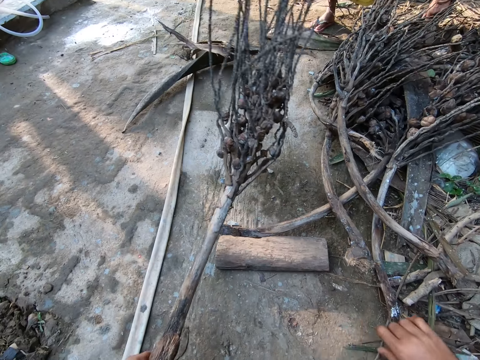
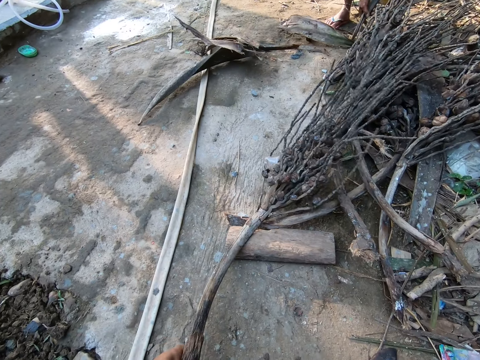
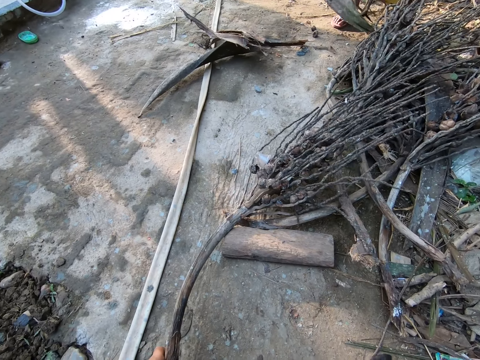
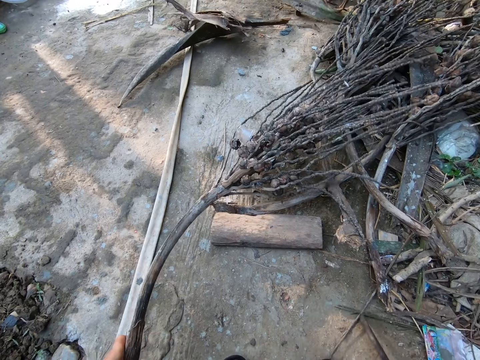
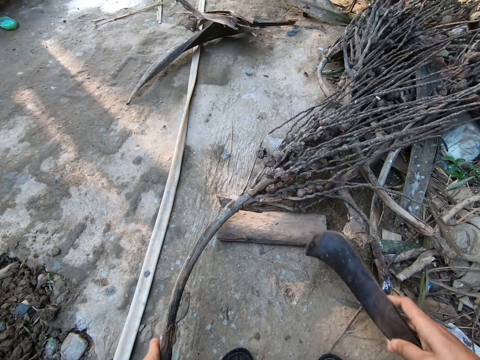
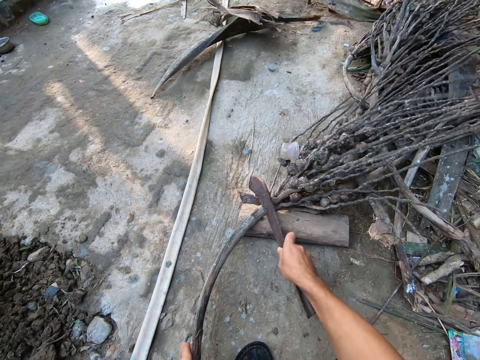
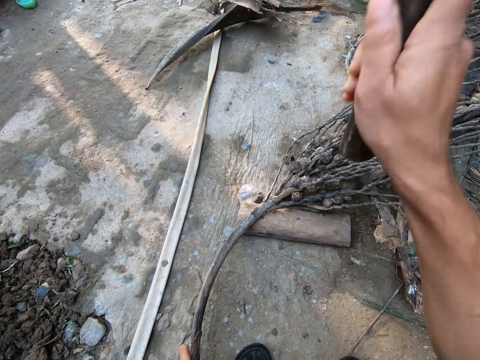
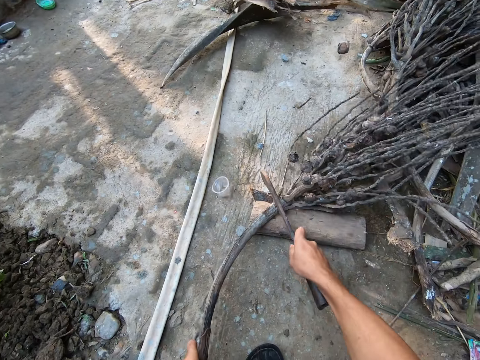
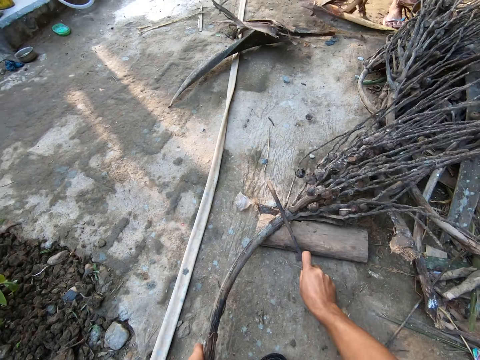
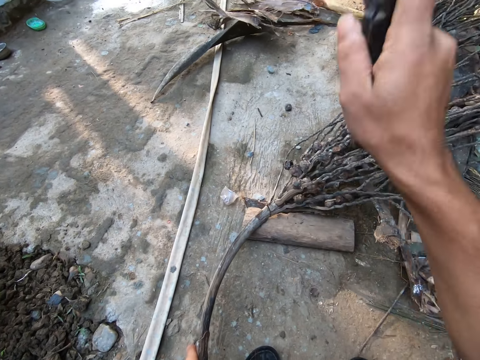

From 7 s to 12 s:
The camera wearer puts the kernel stem on the cutting block with his left hand. He picks up a pruning knife from the floor with his right hand. He cuts off the stem of the palm kernel with the pruning knife in his right hand. The woman drops the leaf on the floor.

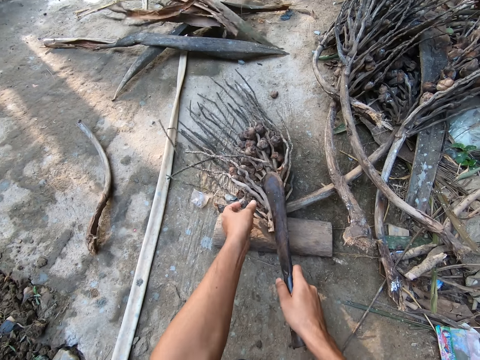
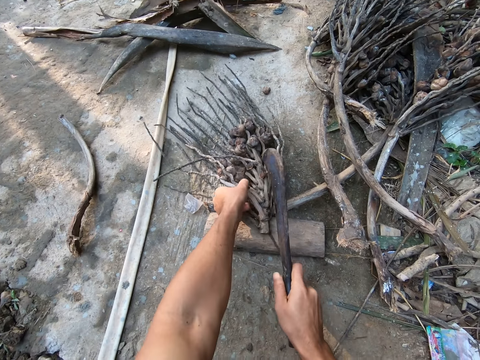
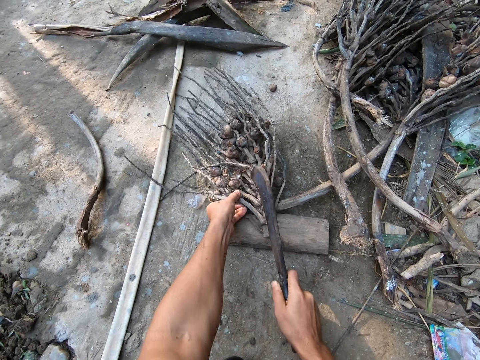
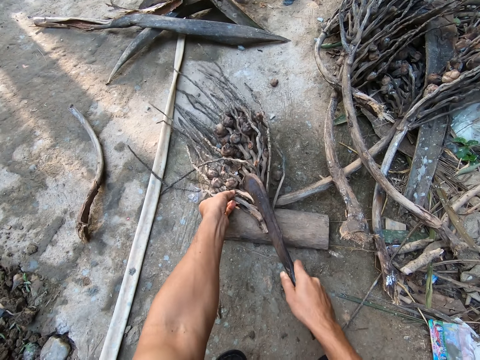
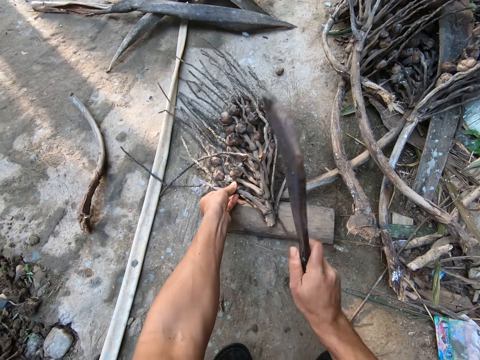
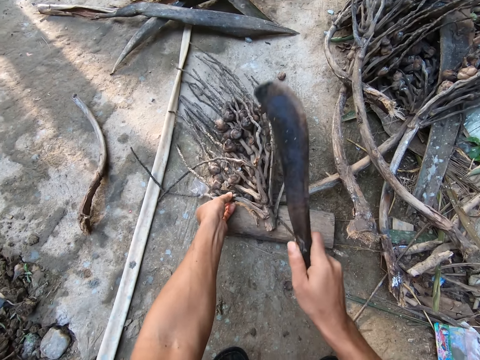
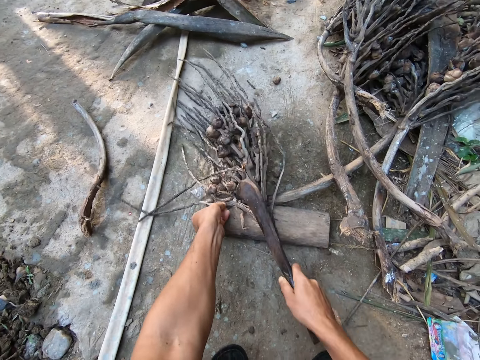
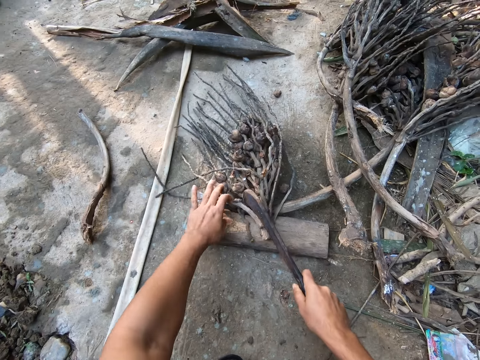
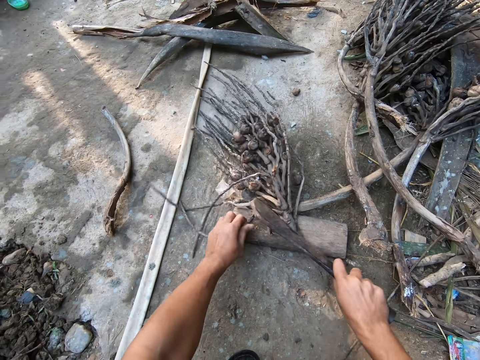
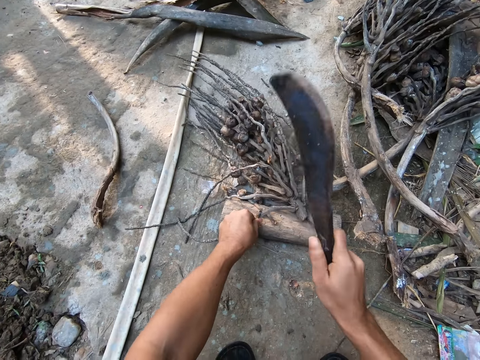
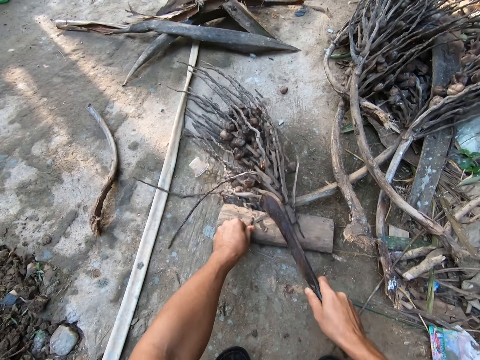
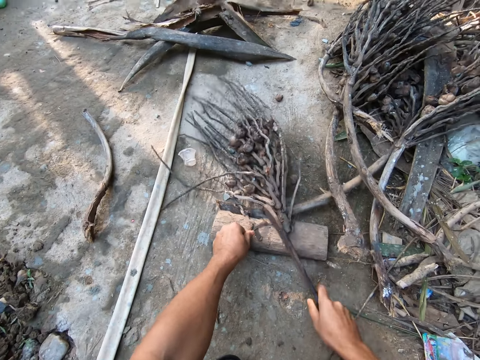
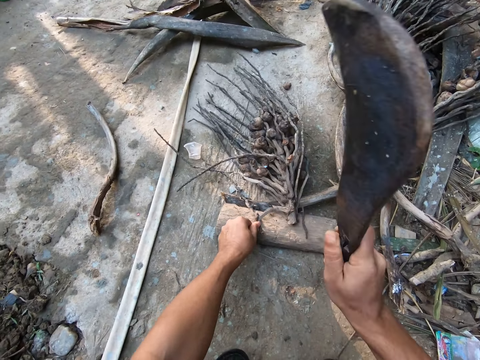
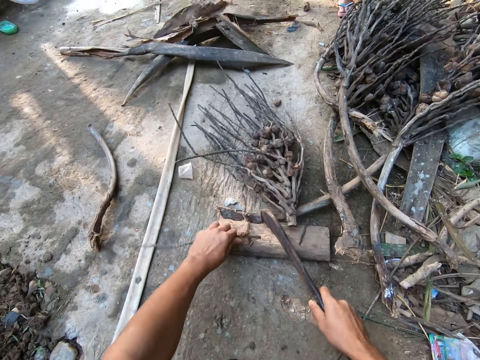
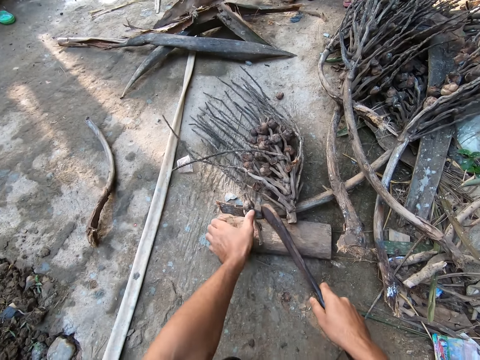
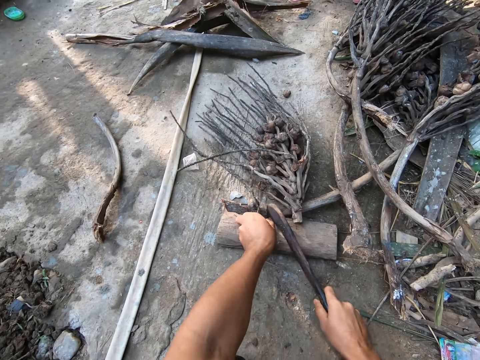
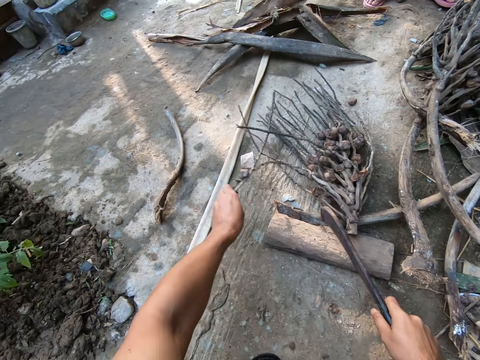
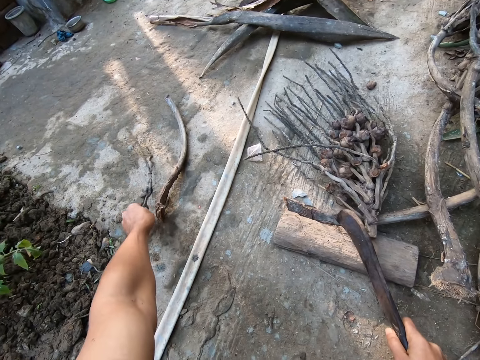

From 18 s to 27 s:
The camera wearer cuts off a twig from the kernel head with the pruning knife in his right hand. He puts the twig on the floor with his left hand.

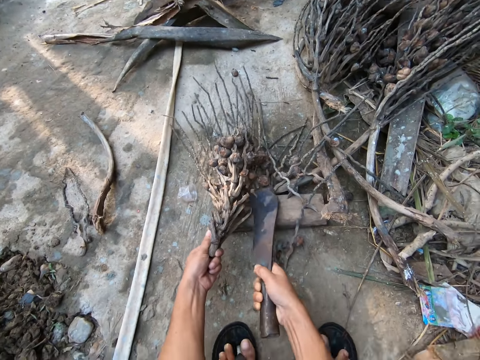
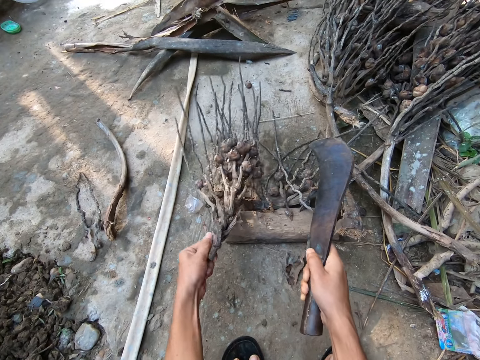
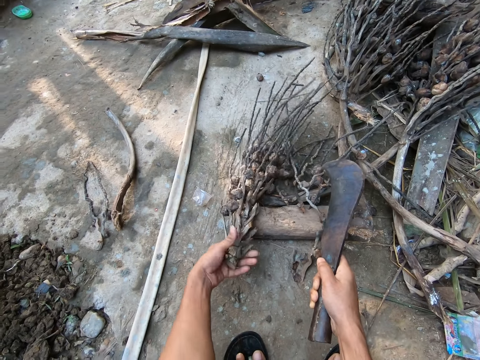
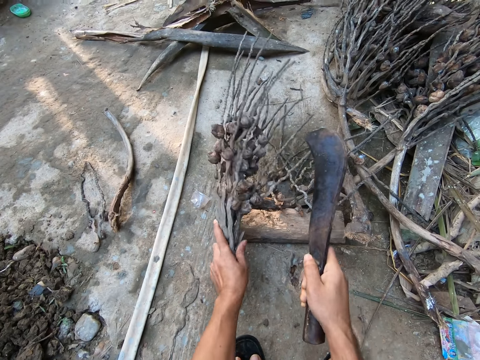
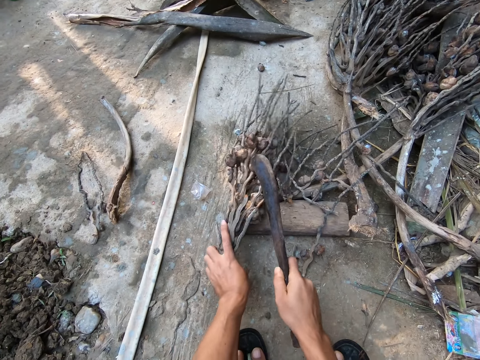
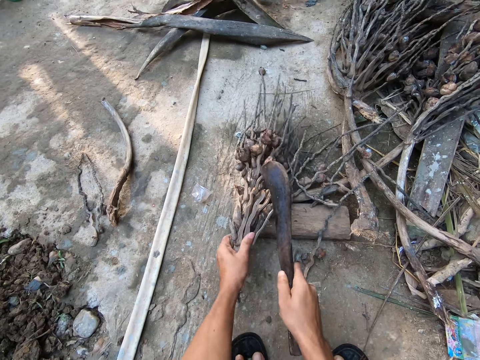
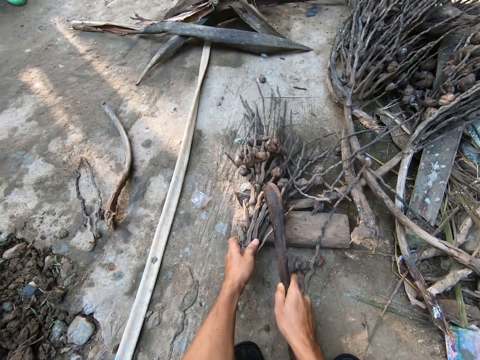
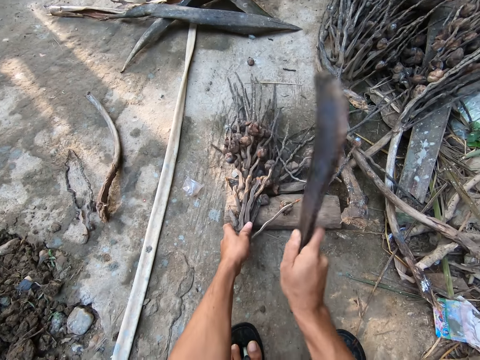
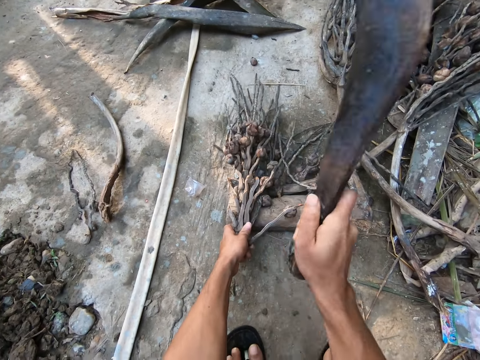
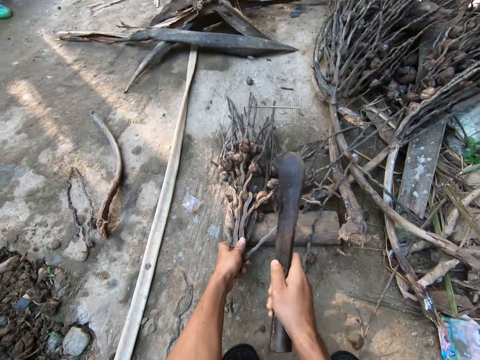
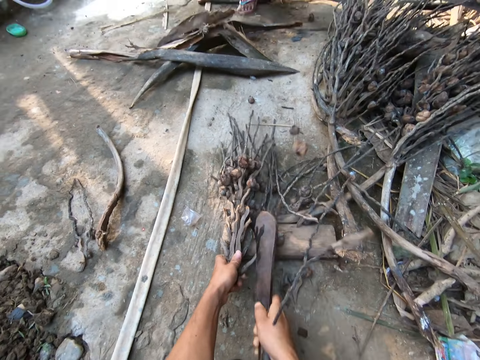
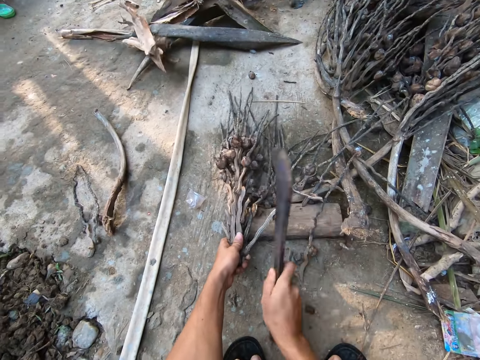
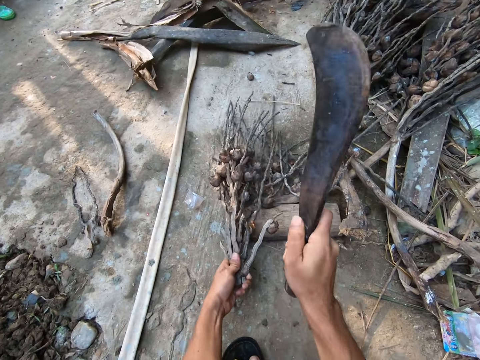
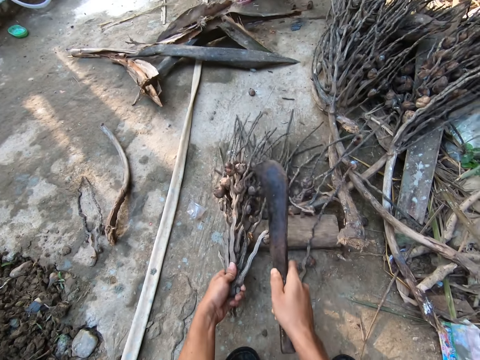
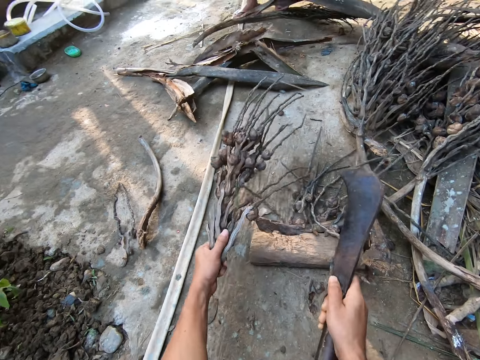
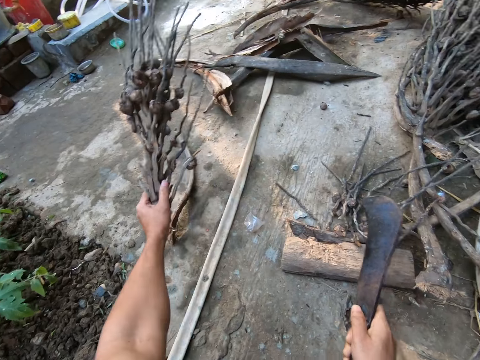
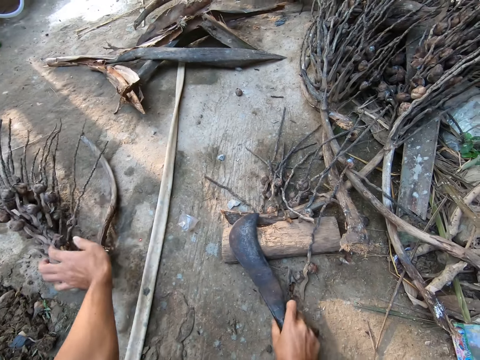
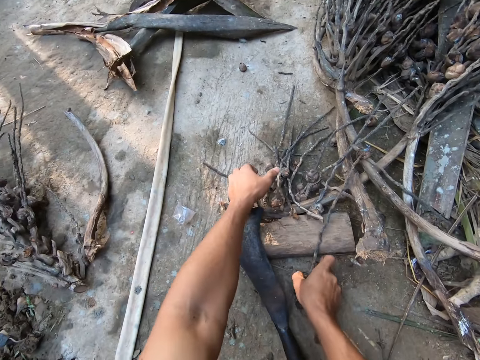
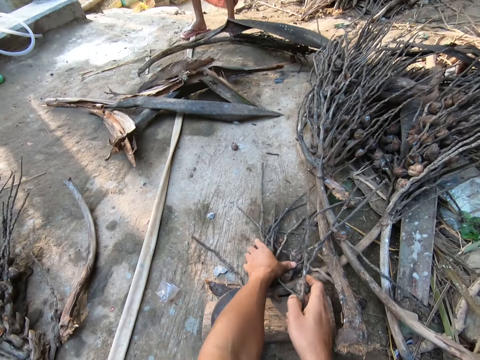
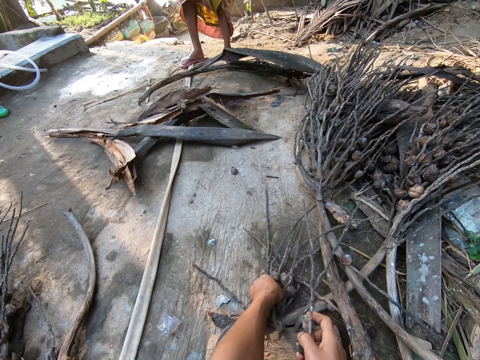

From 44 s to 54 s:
The camera wearer adjusts the palm kernel head on the cutting block with his left hand. He cuts off twigs from the kernel head with the pruning knife in his right hand. The woman drops another palm leaf on the floor. She does so again. The camera wearer puts the palm kernel head on the floor with his left hand. He drops the pruning knife on the floor with his right hand. He gathers the twigs and the palm kernels from the floor with both hands.

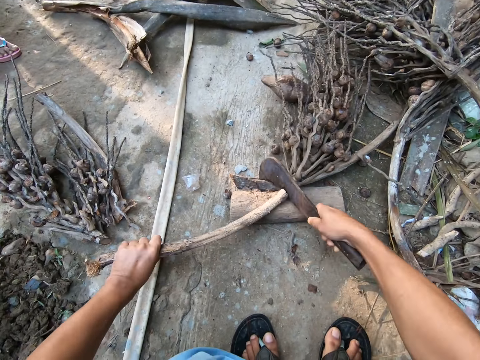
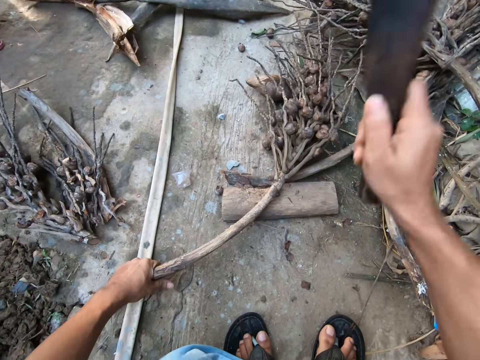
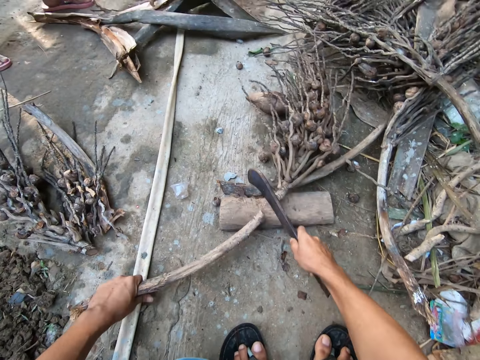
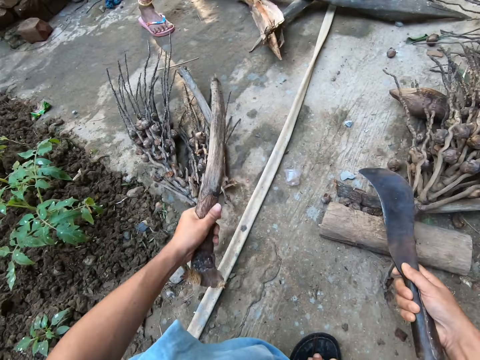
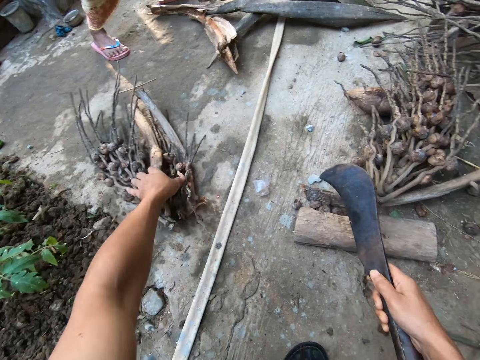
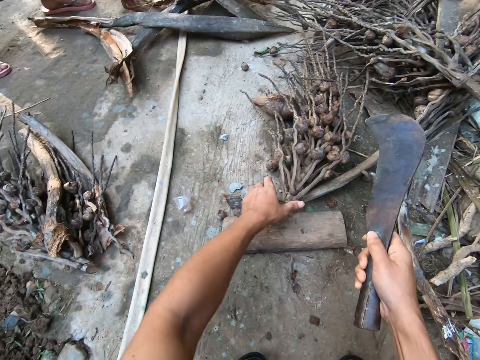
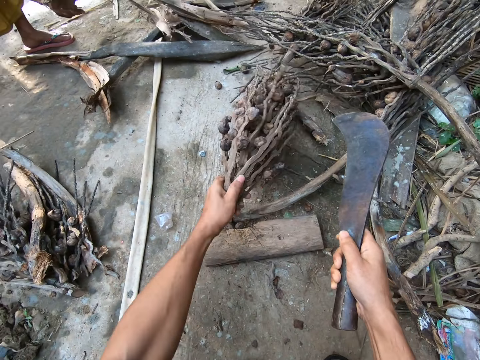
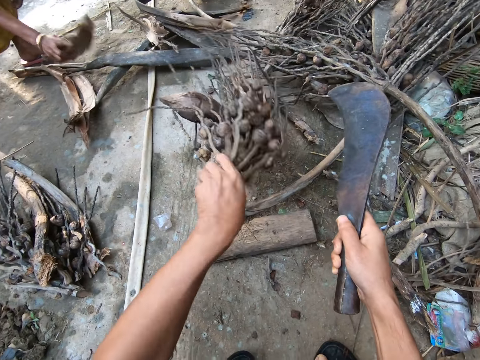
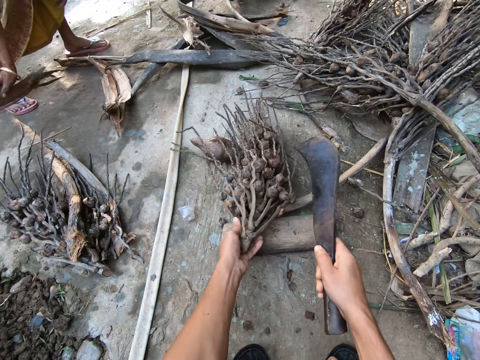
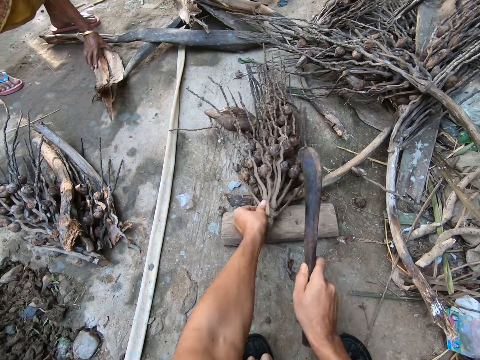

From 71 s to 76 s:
The camera wearer cuts the dried plant. He puts the stem on the floor with his left hand. He throws the dried plant. The woman moves the palm leaves to the bunch of palm kernel heads on the floor with her right hand. The camera wearer adjusts the palm kernel head on the cutting block with his left hand. He picks a piece of dried plant. He places the piece of dried plant on the wood.
